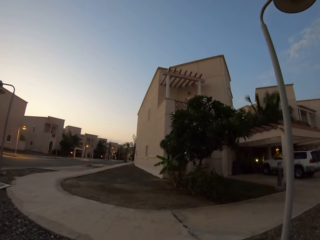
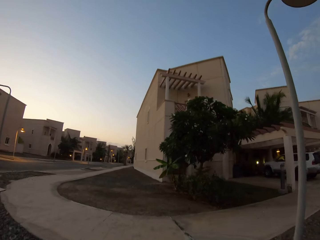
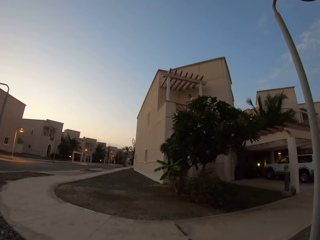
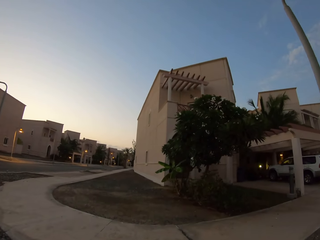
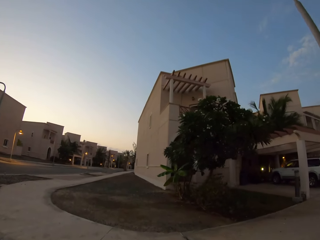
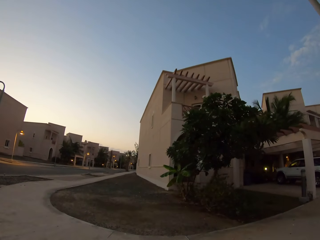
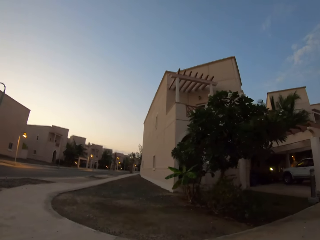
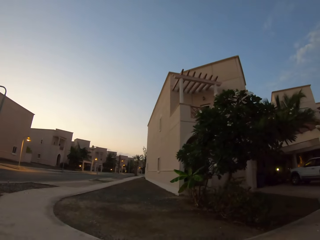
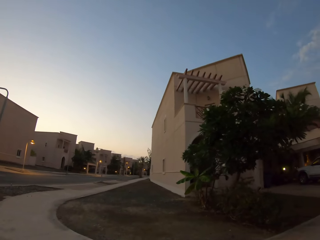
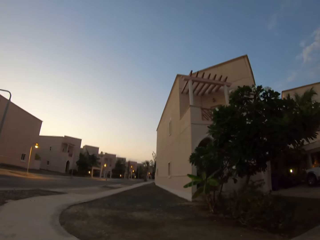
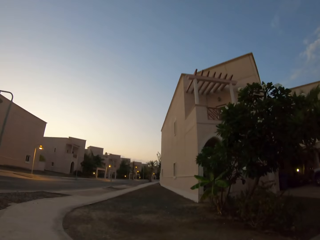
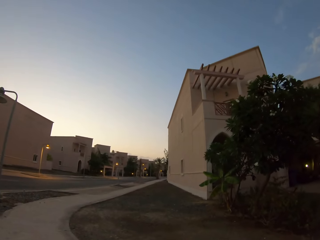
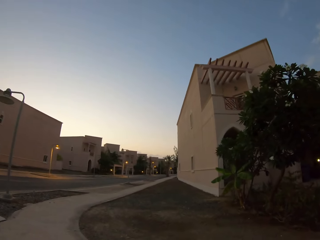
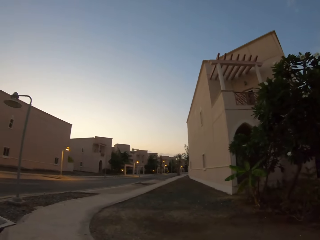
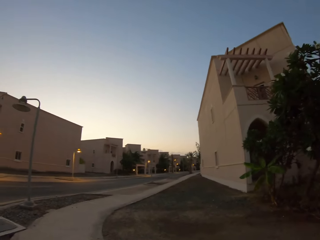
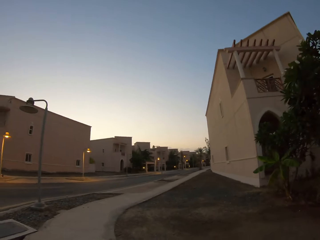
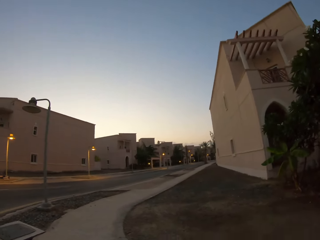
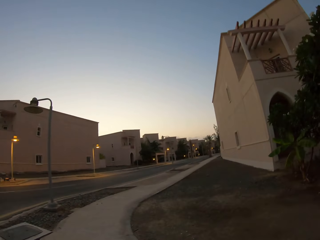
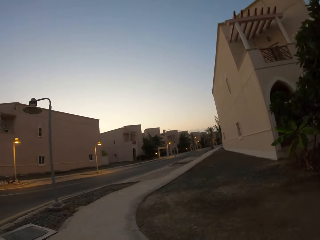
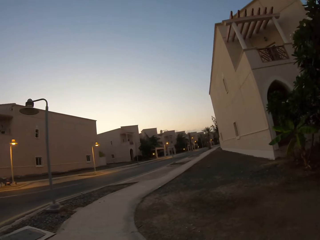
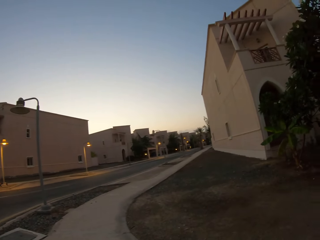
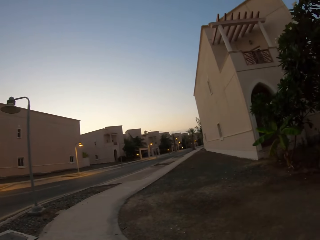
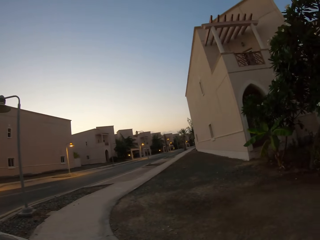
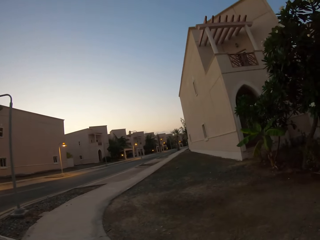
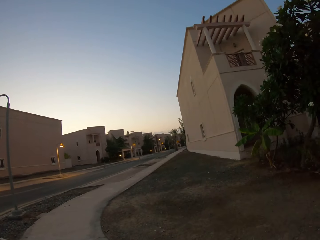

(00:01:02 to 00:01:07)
The camera wearer walks on a footpath.

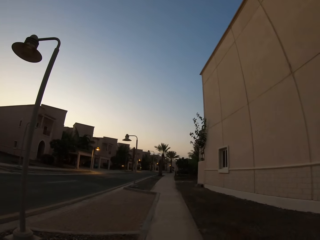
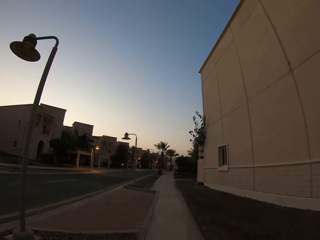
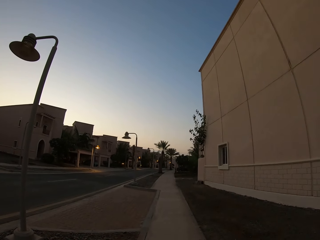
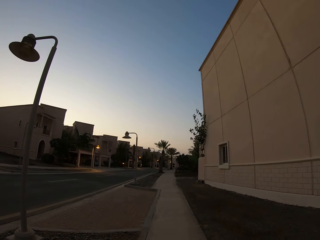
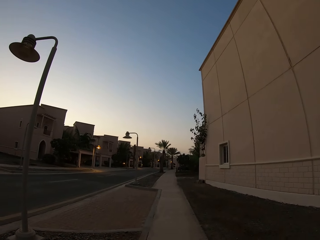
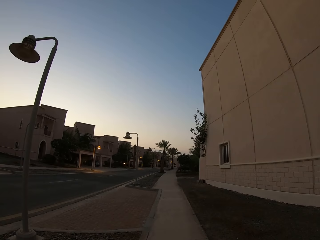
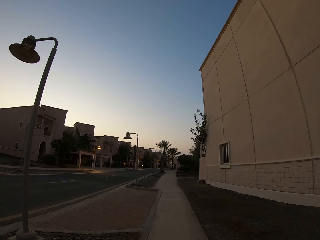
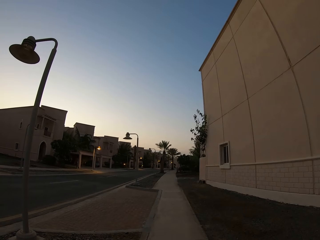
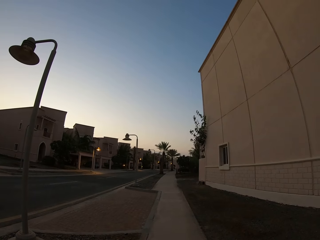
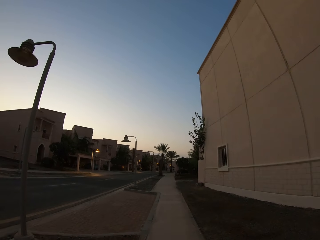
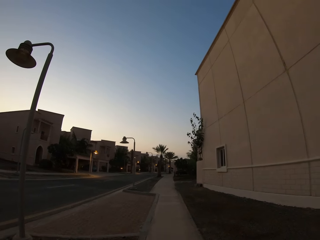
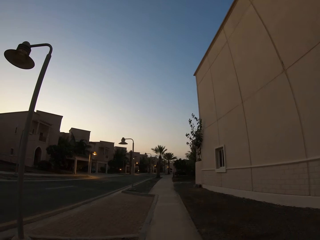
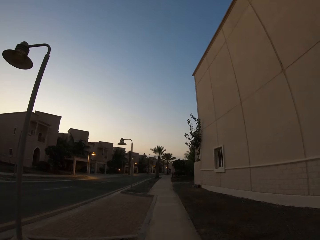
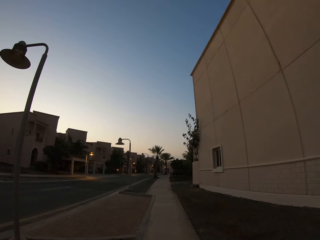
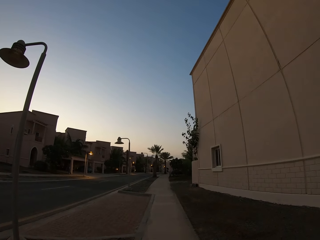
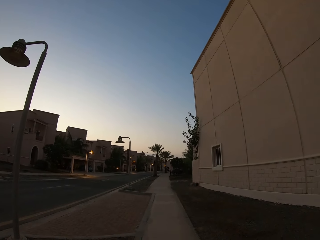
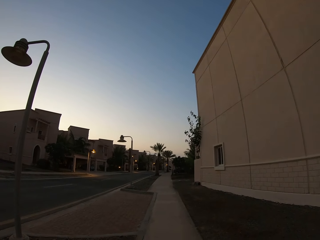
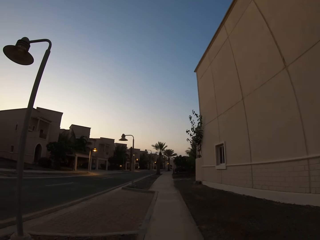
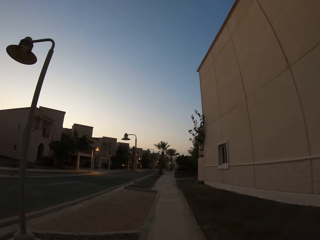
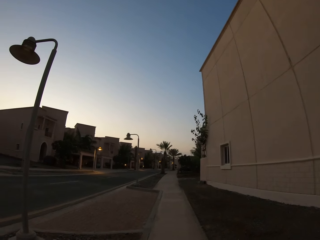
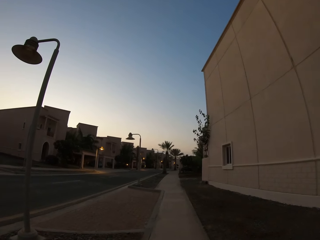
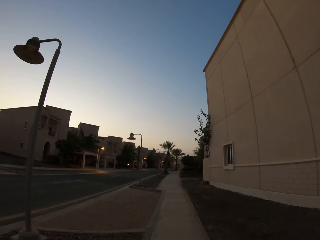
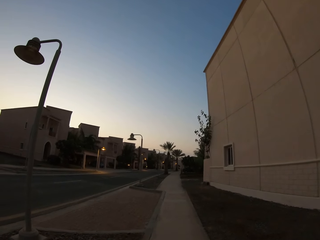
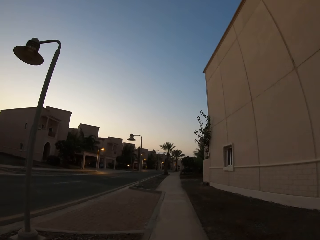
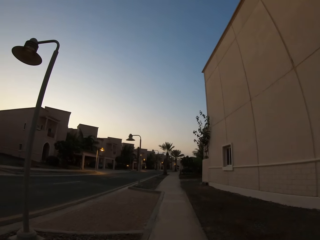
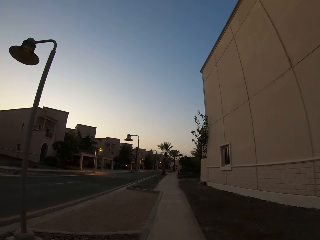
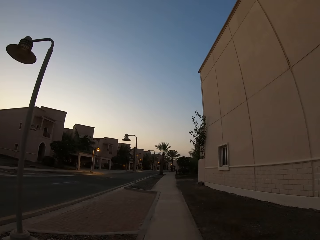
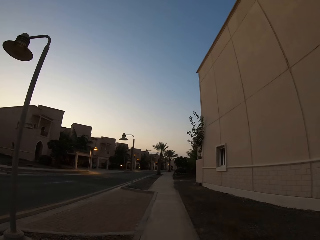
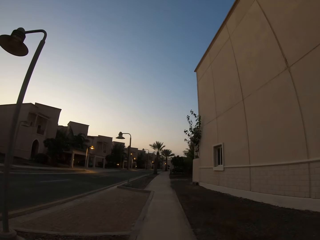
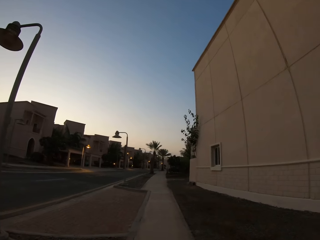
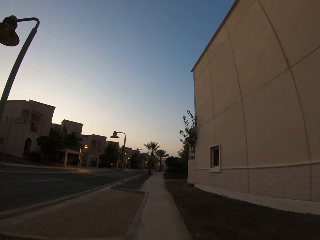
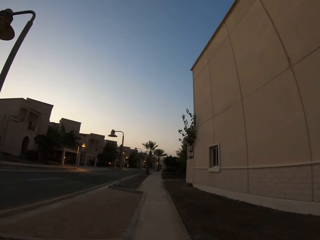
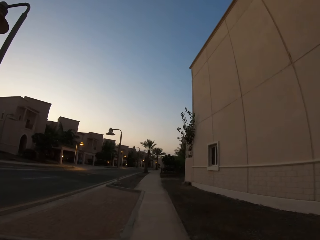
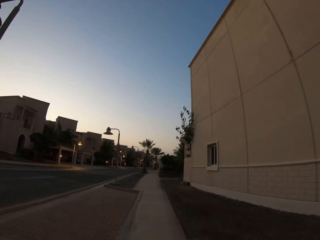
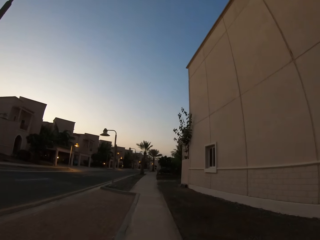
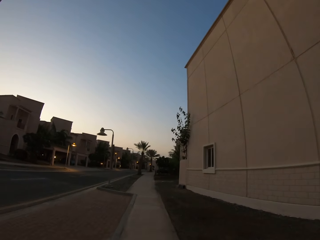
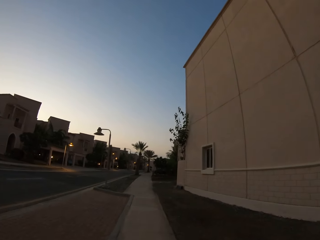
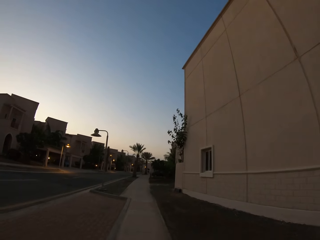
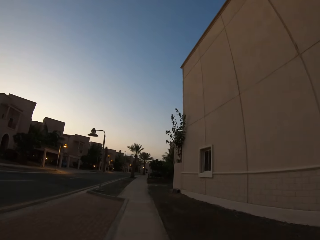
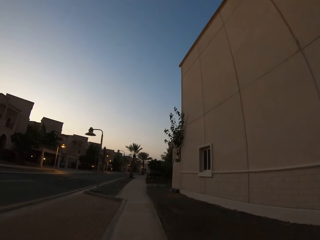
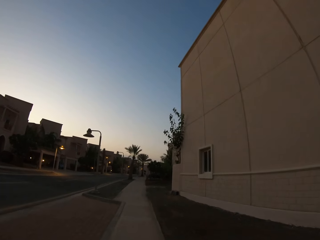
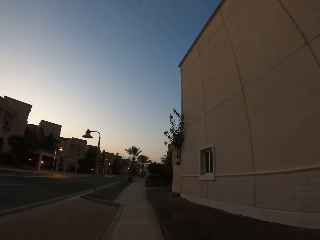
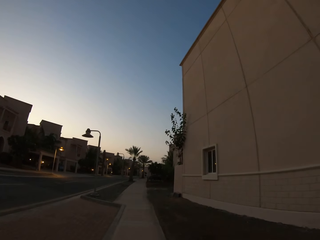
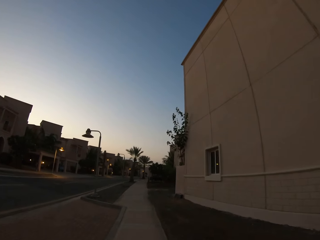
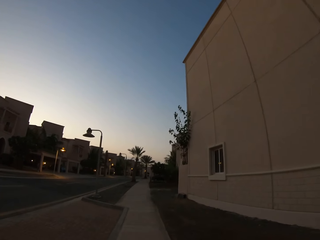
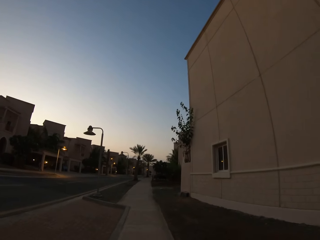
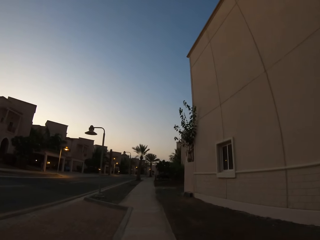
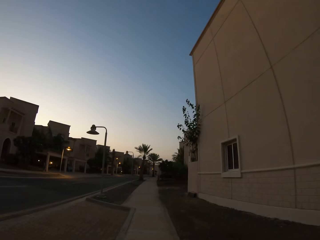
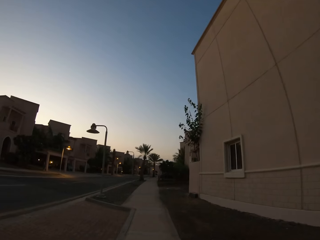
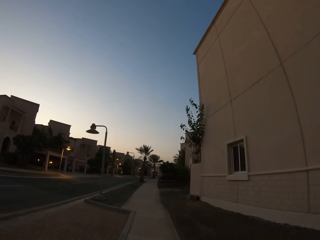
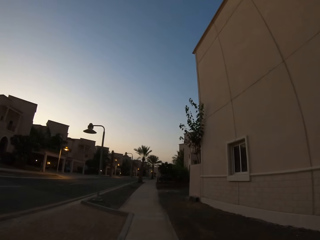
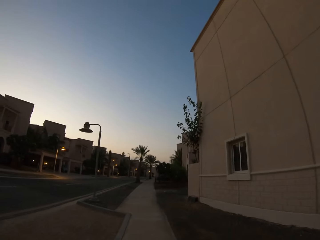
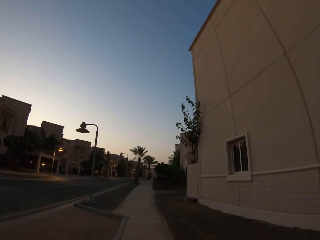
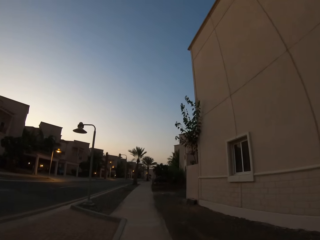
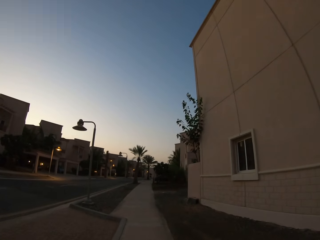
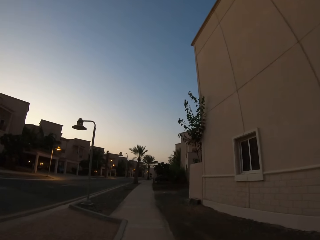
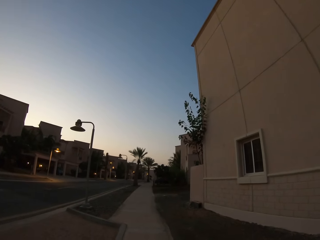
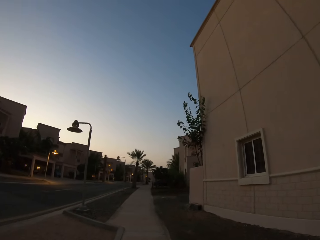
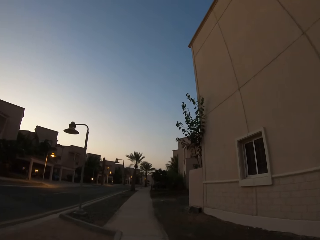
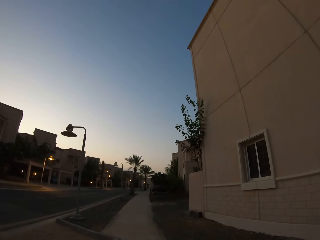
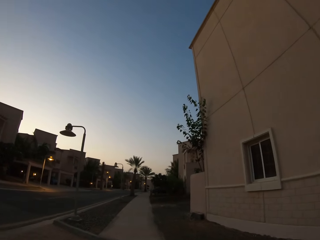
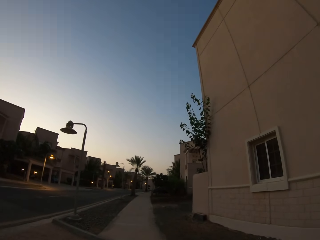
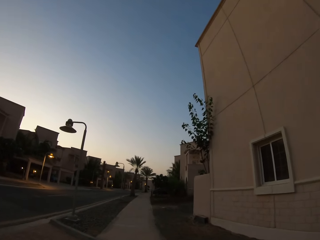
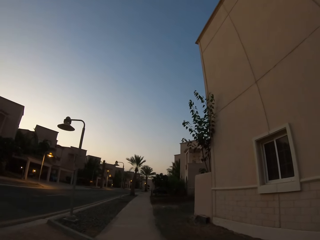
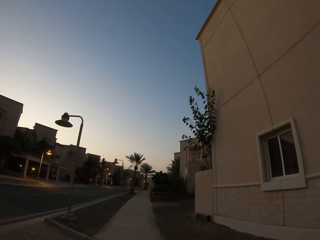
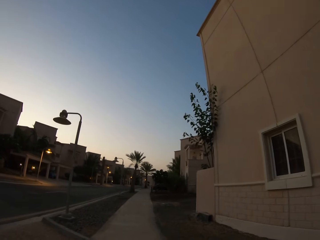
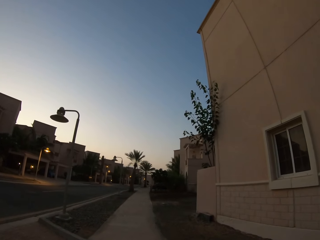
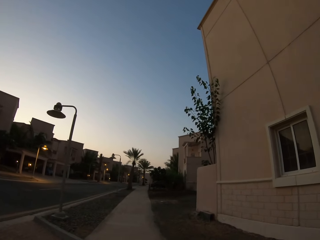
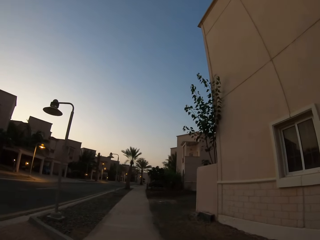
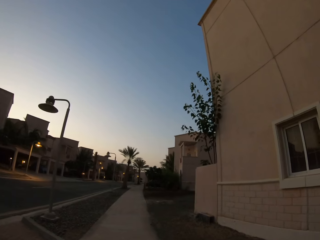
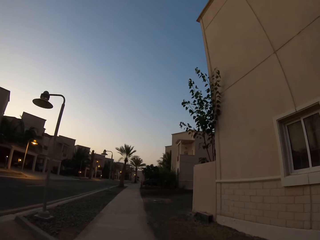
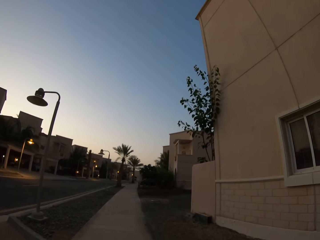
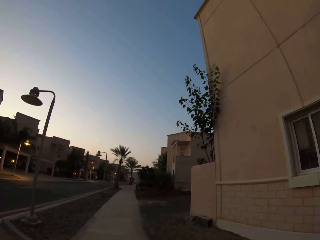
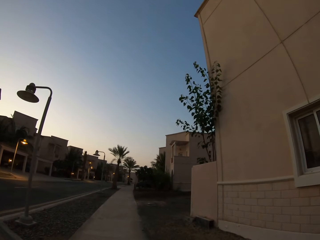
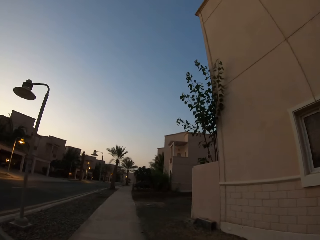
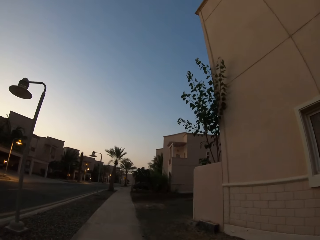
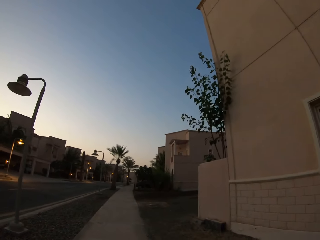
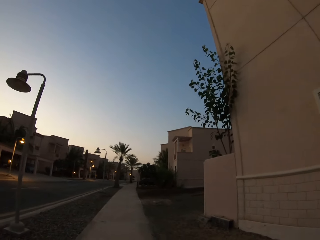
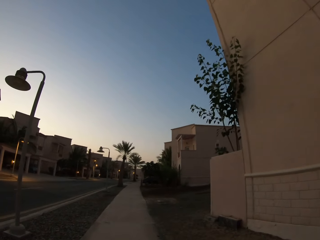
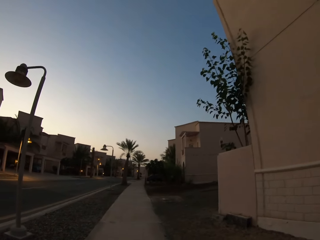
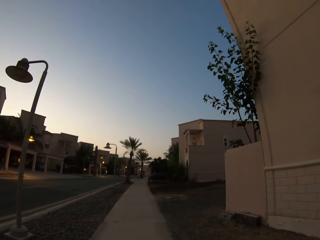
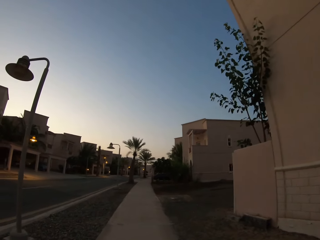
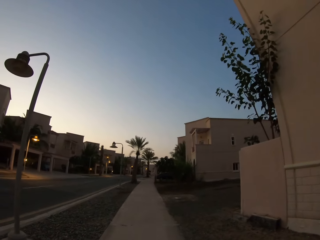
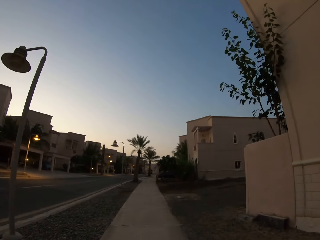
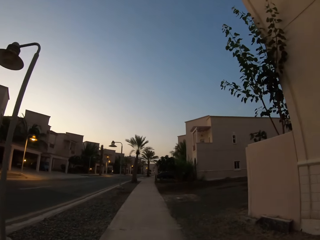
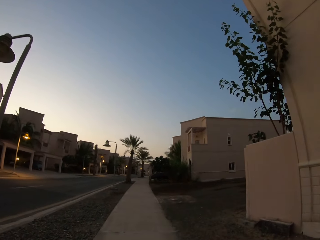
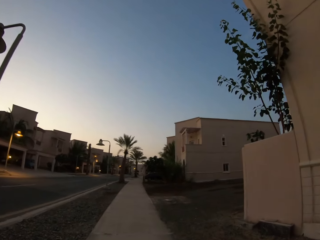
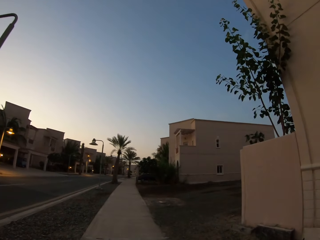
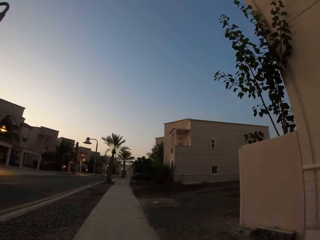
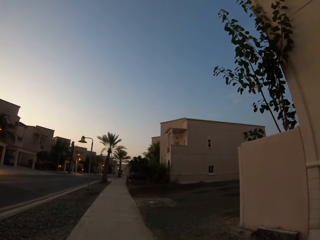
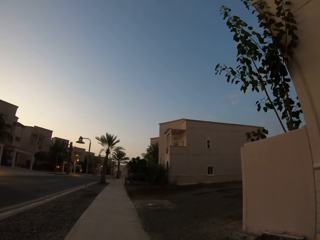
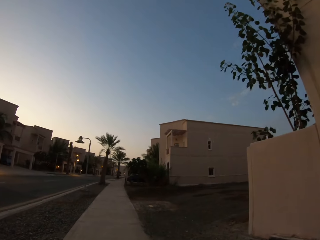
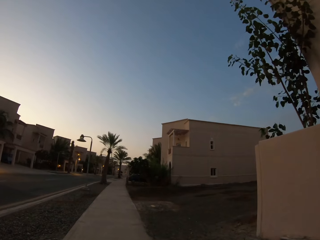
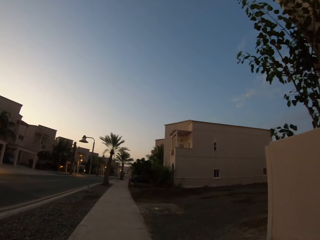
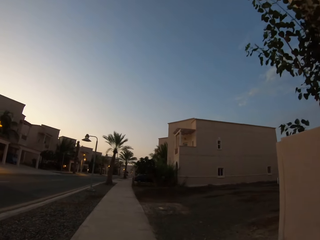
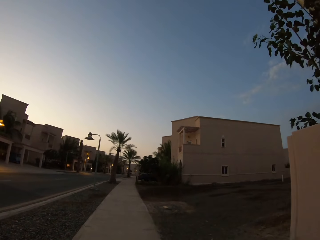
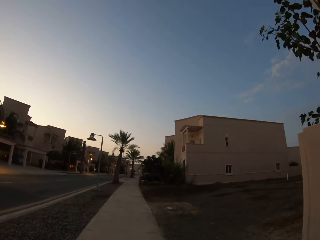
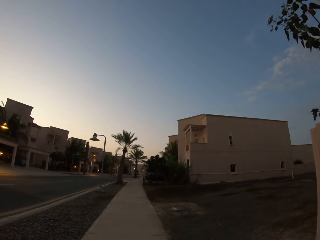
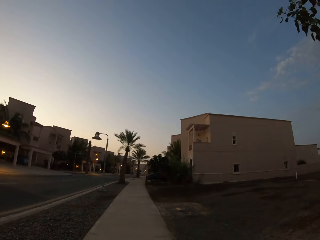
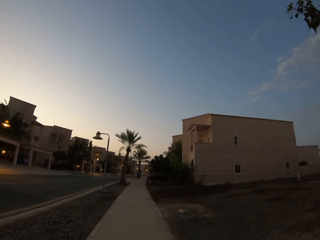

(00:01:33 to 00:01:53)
The camera wearer stops walking. They stand on the footpath. They walk on the footpath.
